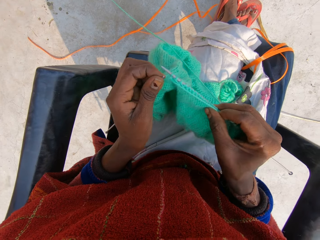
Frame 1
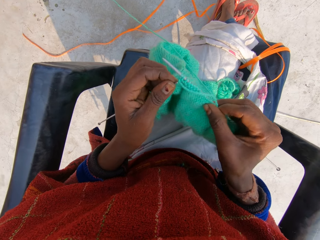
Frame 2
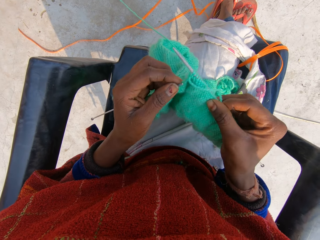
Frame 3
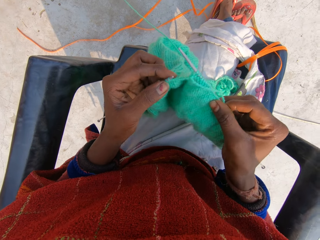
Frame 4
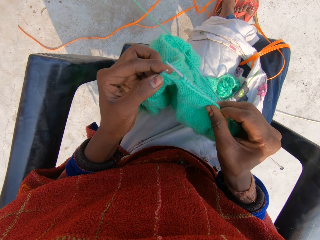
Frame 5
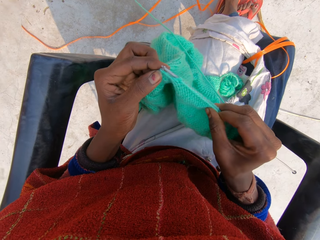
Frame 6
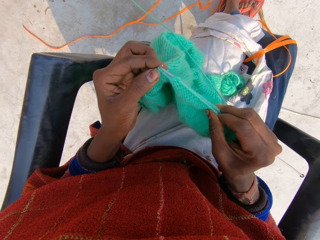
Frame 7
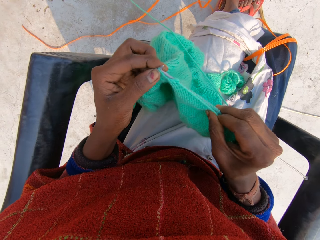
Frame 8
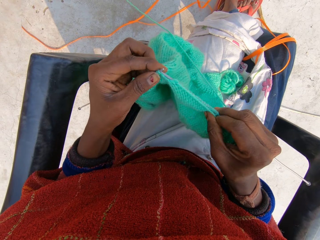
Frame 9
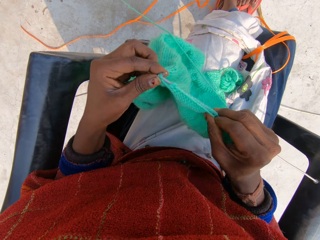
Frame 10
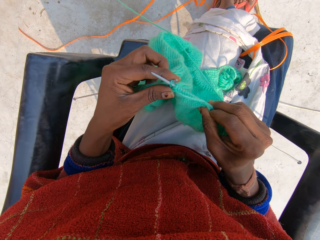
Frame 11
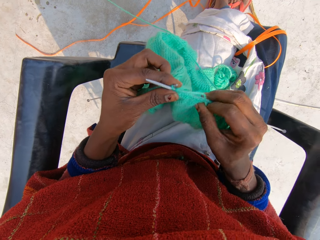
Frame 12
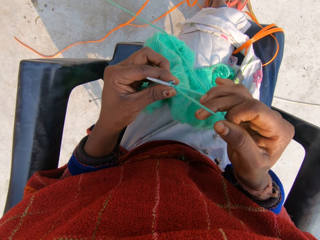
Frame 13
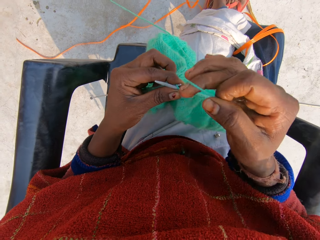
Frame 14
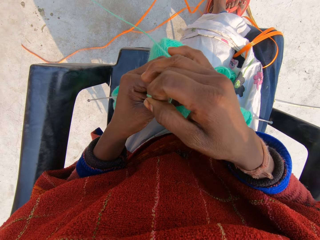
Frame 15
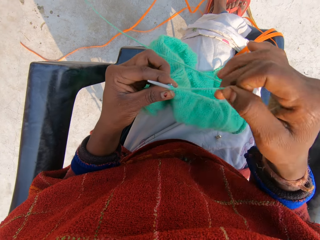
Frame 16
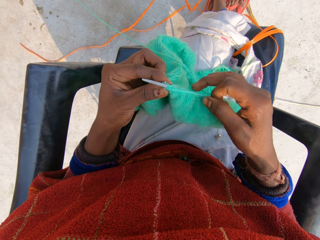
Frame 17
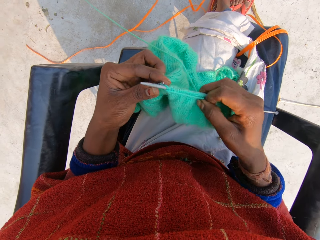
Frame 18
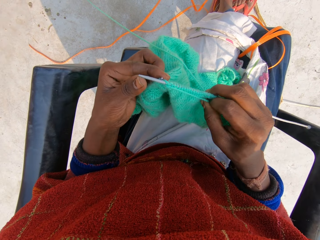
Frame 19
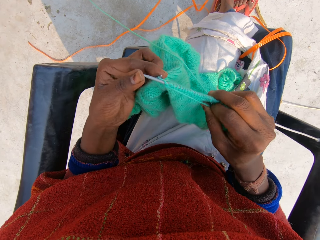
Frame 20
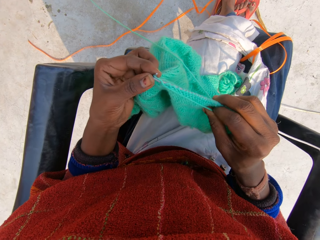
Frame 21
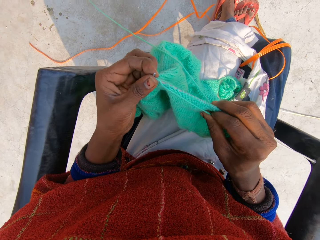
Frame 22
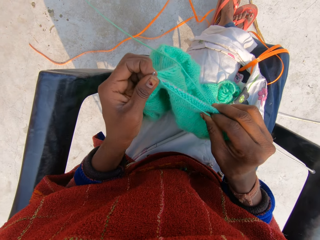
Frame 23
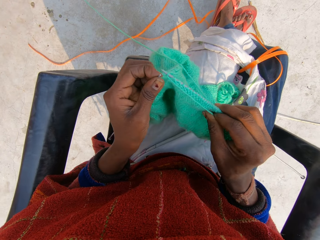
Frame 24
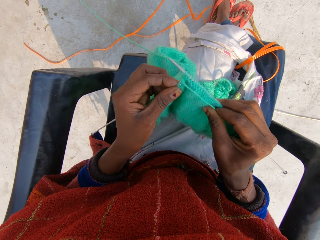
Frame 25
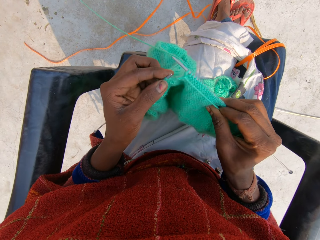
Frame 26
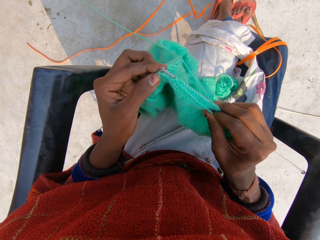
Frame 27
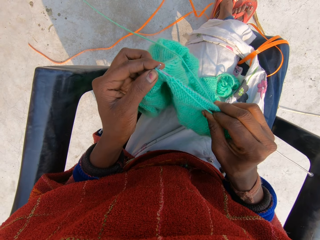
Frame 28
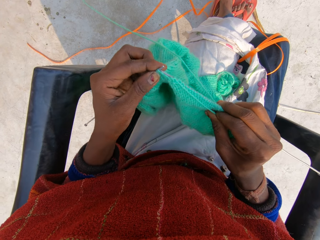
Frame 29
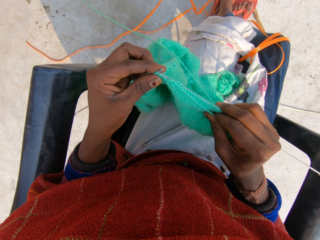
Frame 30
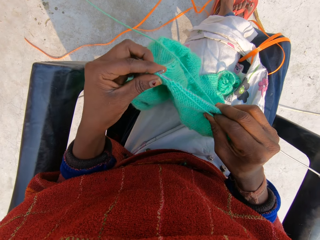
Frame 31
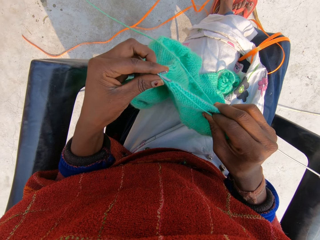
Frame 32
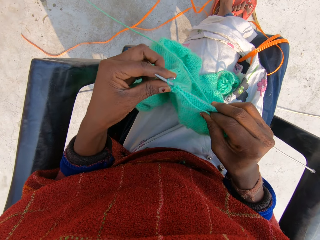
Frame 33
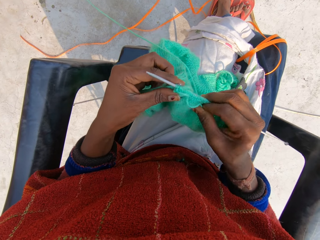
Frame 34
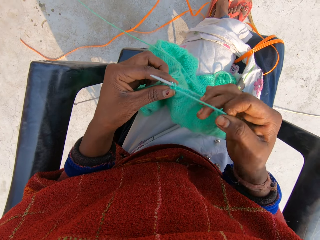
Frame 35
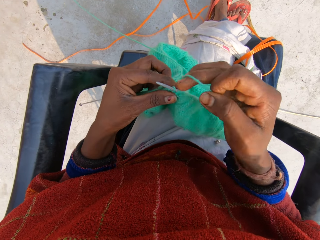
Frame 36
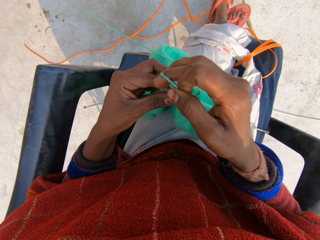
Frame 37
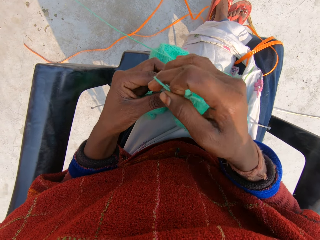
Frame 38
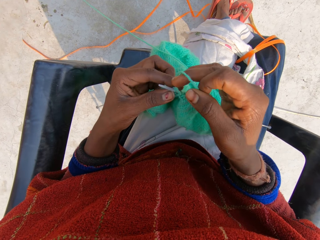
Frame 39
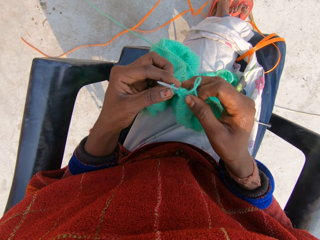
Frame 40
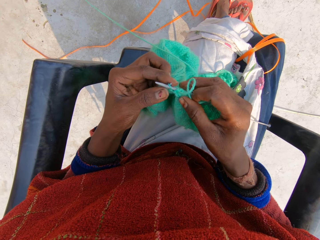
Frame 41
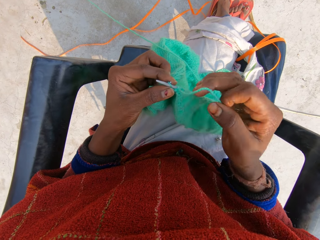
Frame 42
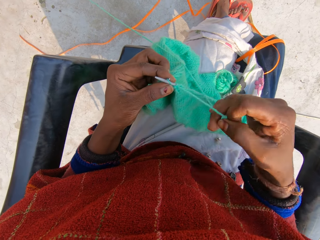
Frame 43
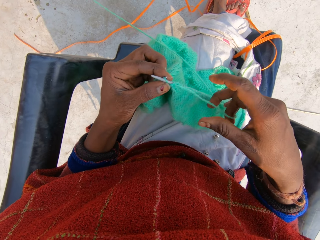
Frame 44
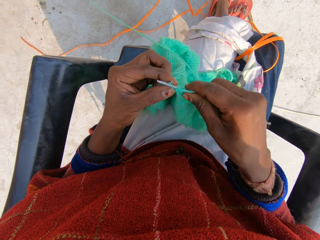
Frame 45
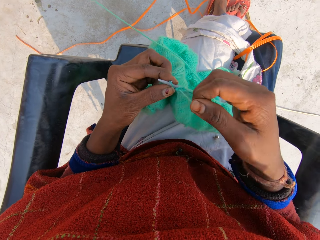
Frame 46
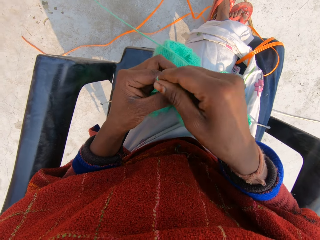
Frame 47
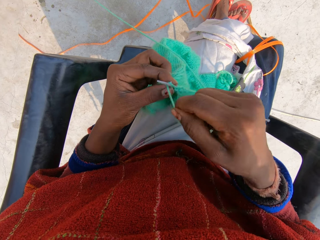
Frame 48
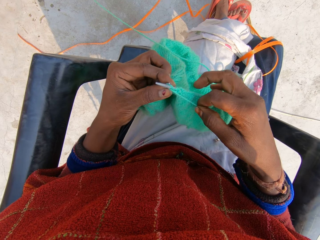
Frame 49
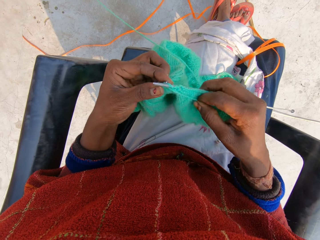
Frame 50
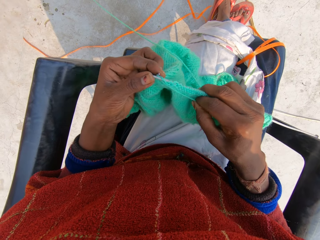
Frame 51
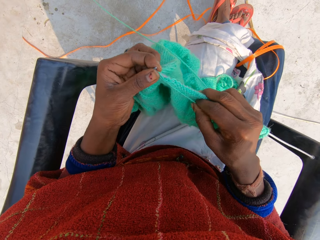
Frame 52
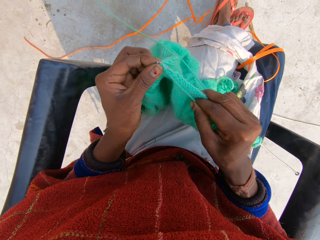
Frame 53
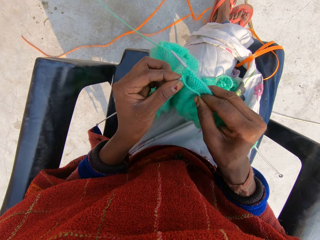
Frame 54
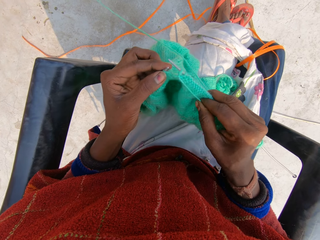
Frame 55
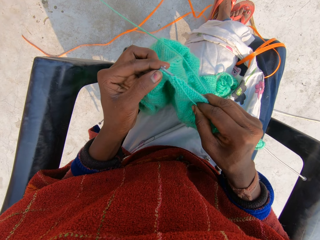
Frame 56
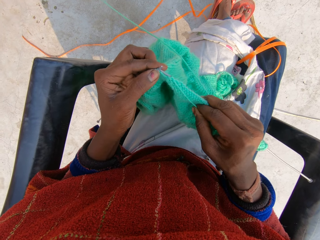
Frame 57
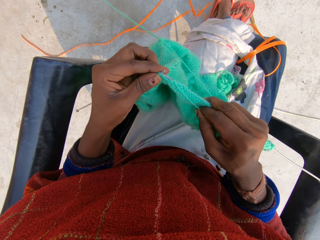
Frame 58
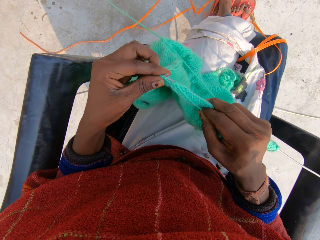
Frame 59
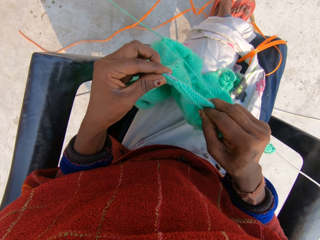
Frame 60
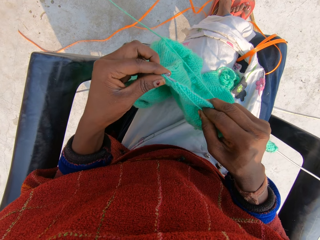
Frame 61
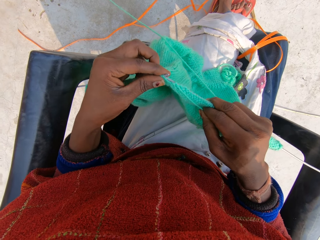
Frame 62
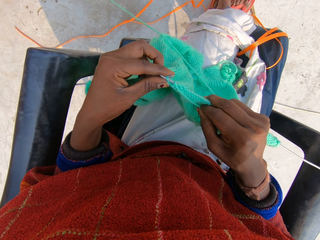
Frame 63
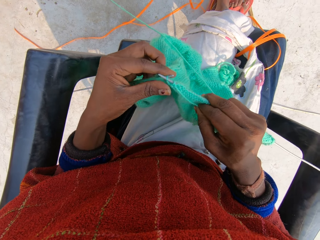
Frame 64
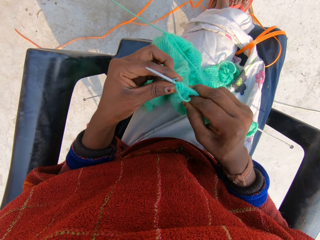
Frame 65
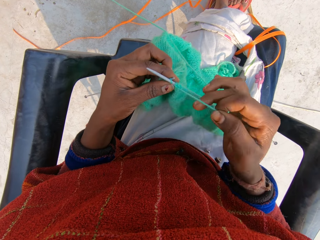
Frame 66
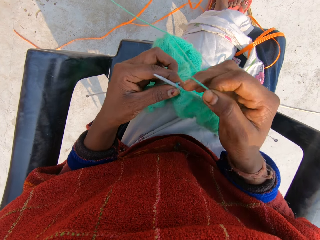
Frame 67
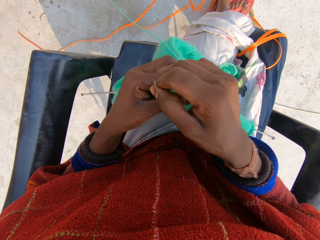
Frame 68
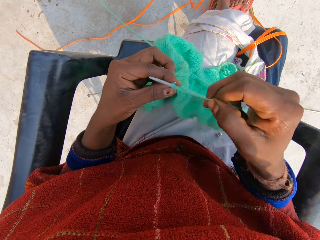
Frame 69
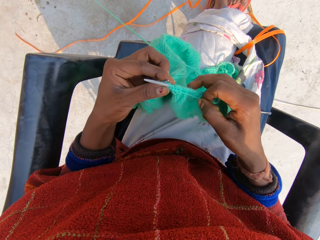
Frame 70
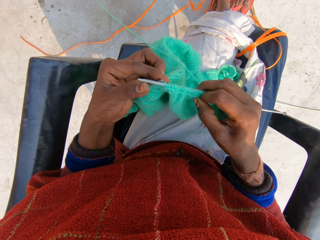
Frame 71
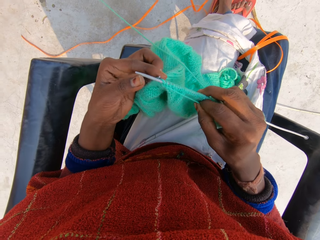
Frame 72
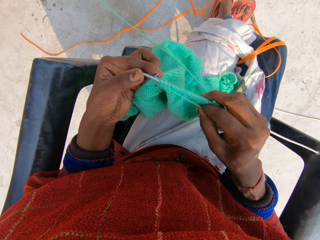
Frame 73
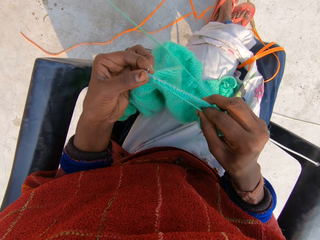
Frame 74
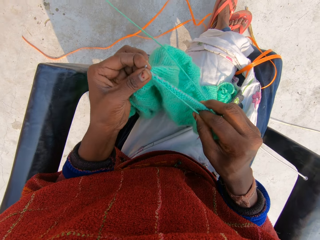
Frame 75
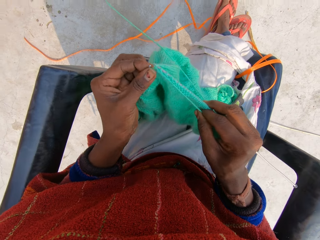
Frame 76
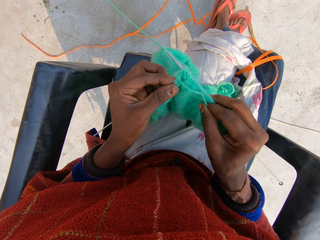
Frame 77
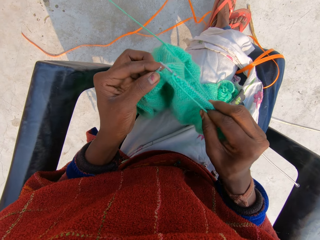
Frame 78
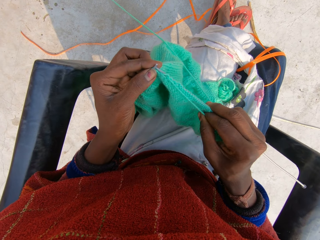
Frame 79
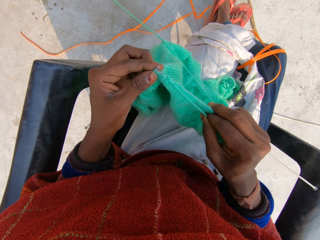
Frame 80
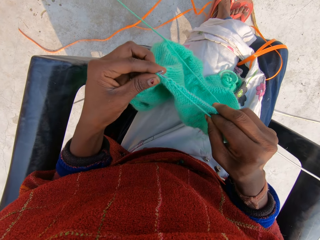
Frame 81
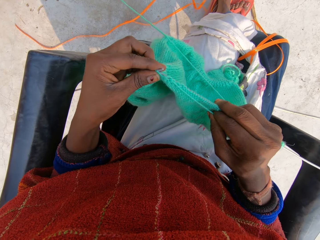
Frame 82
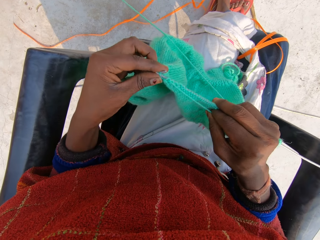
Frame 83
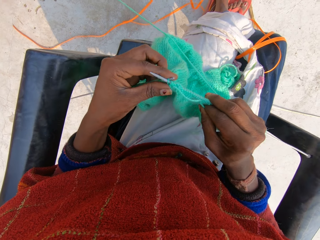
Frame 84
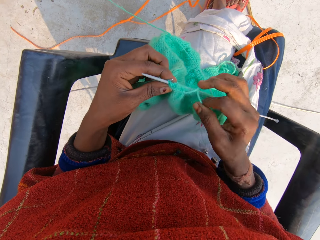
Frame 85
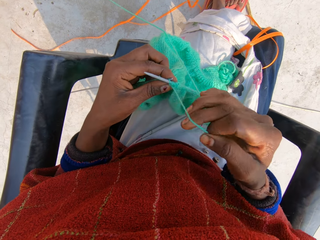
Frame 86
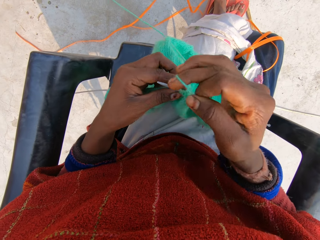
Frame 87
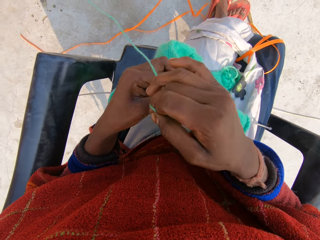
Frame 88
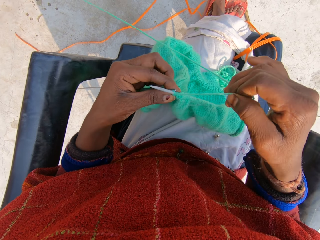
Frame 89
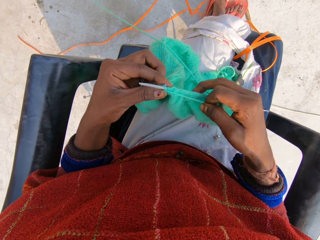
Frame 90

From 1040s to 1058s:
The camera wearer rolls the knitting thread on the knitting needle. She knits the garment with her hands. She rolls the knitting thread on the knitting needle. She knits the garment with her hands. She rolls the knitting thread on the knitting needle. She knits the garment with her hands. She rolls the knitting thread on the knitting needle.

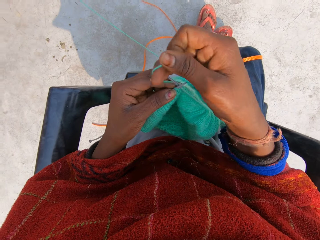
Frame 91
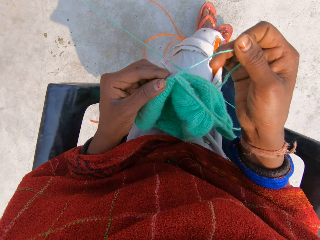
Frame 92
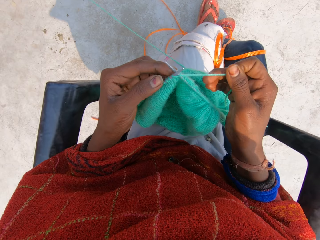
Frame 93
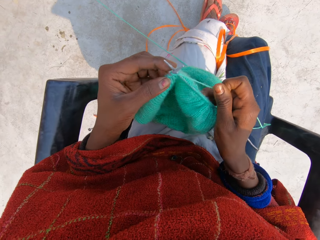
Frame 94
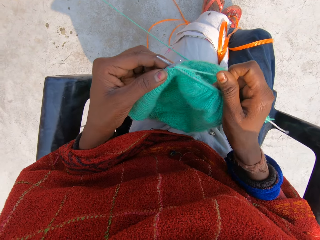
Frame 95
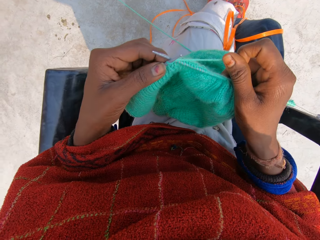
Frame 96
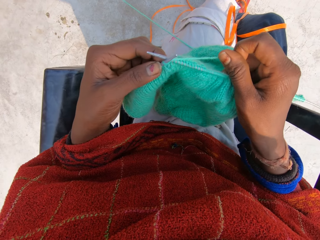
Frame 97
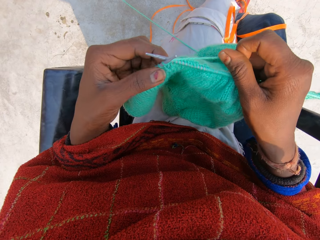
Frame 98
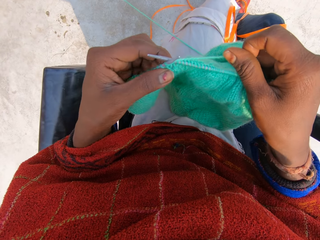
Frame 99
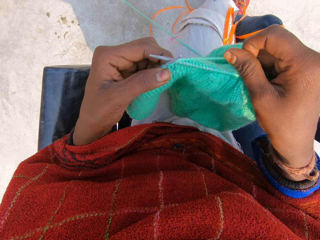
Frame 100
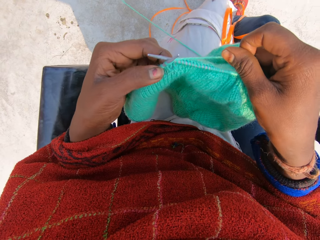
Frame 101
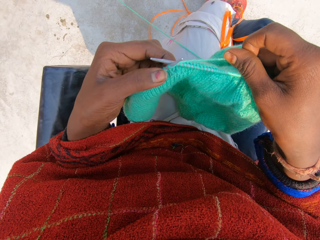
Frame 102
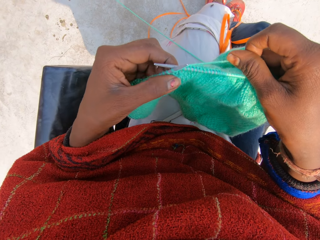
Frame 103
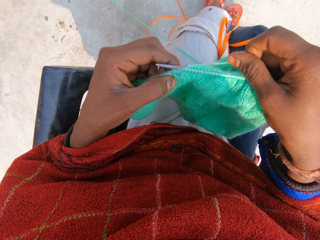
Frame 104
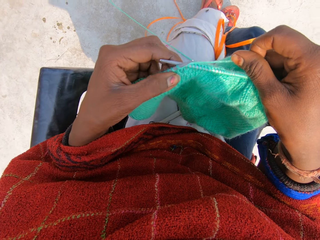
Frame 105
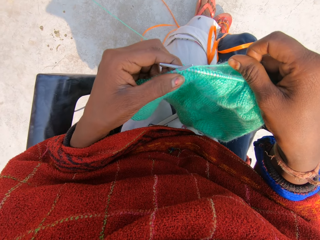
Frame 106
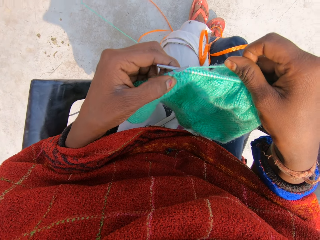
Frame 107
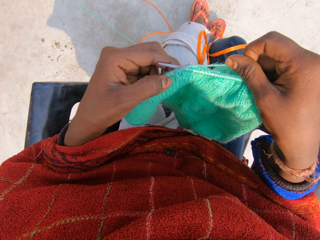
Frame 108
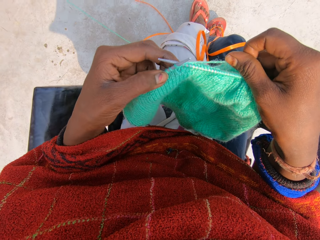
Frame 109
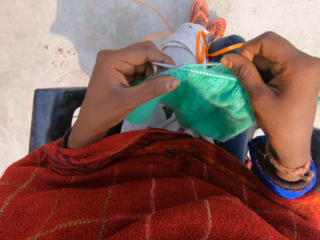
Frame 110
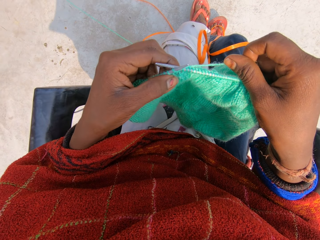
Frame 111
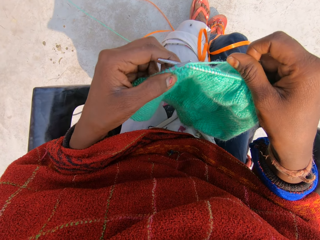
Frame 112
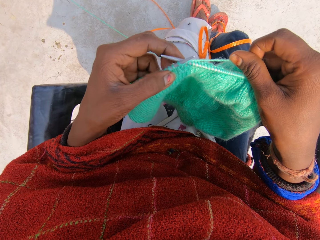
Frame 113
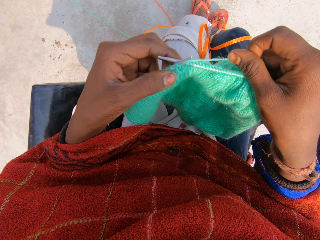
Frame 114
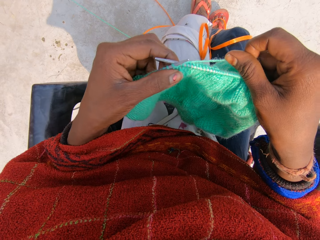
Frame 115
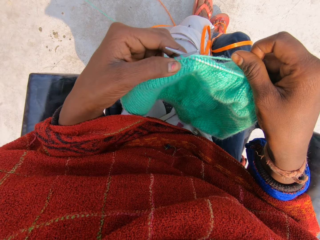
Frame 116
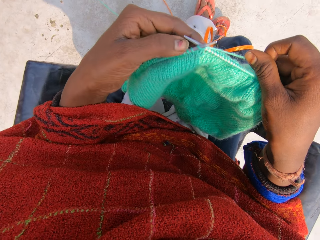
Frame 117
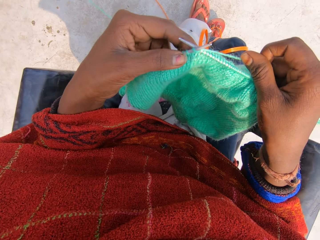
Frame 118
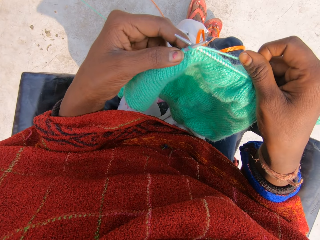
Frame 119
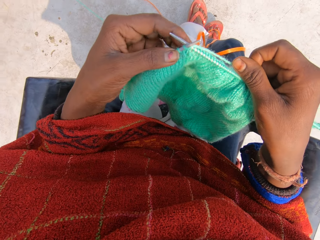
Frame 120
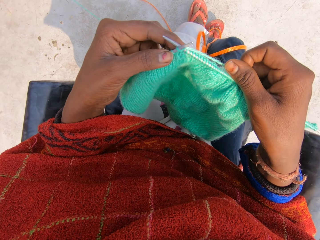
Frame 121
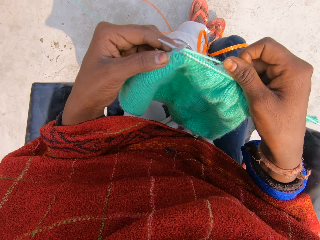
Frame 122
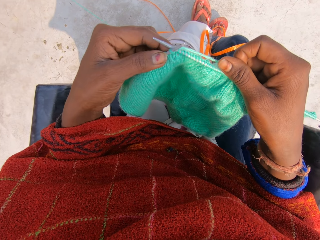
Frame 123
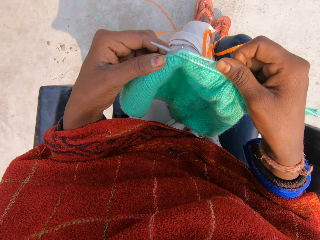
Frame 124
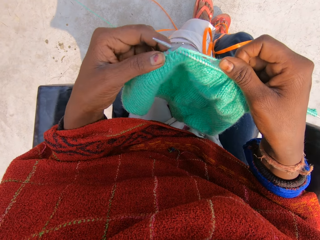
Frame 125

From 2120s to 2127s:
The camera wearer touches a garment. They look at a cloth.
